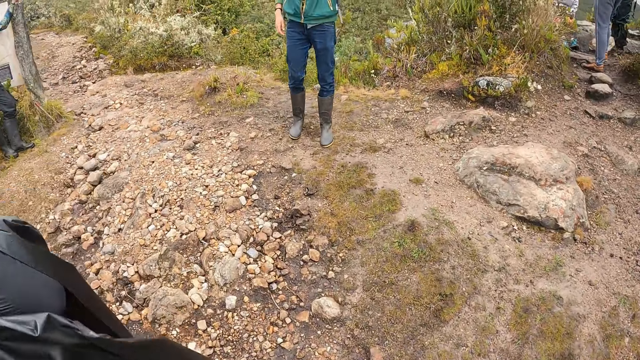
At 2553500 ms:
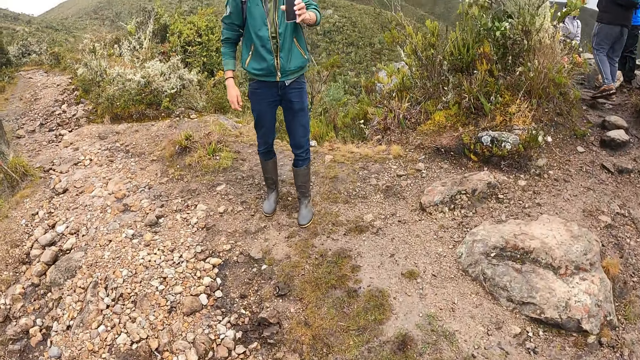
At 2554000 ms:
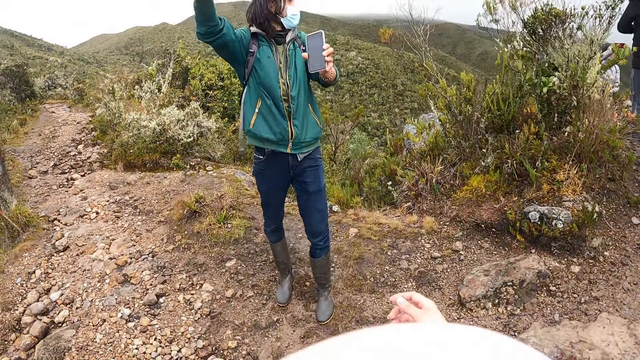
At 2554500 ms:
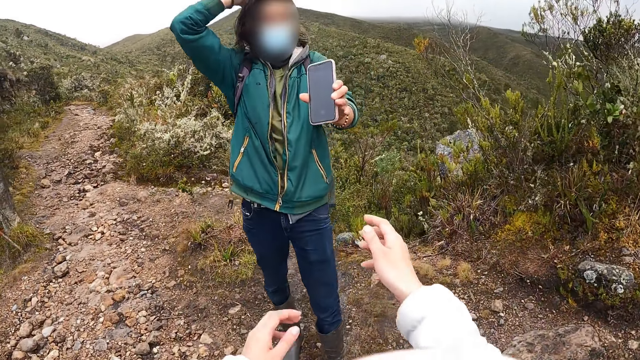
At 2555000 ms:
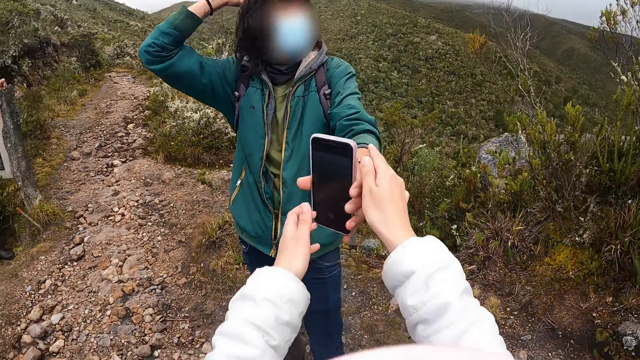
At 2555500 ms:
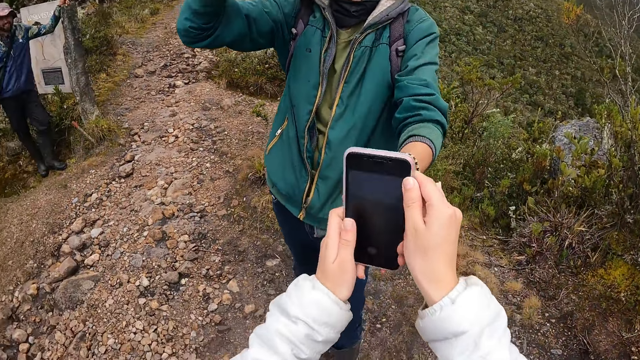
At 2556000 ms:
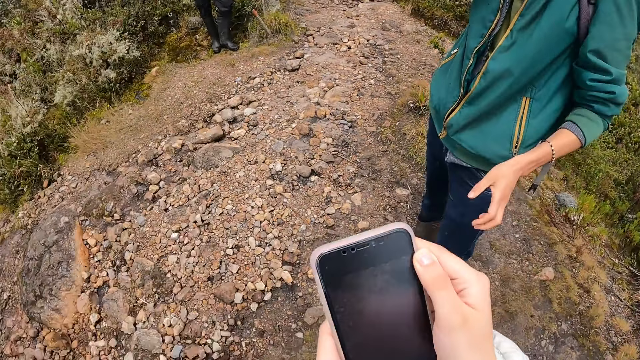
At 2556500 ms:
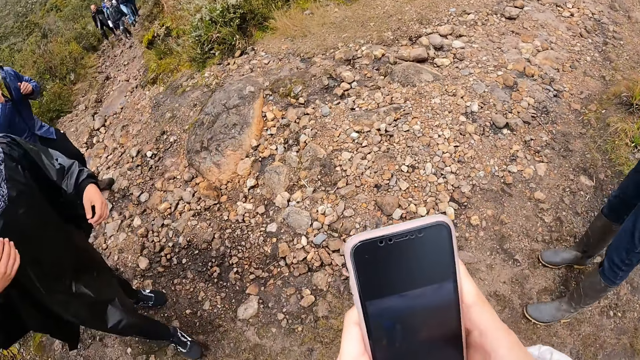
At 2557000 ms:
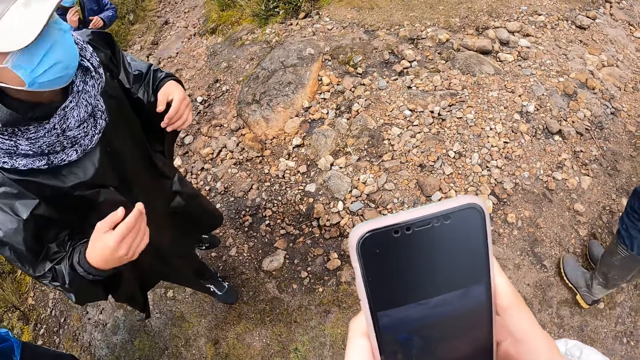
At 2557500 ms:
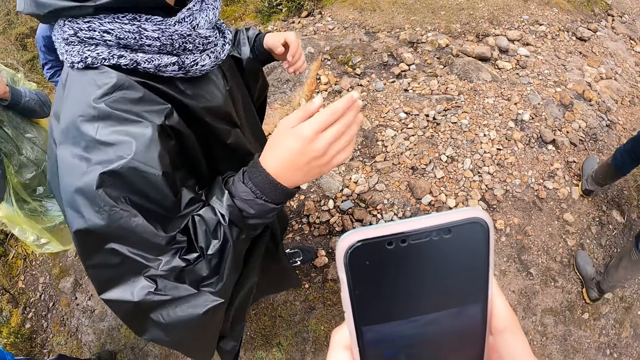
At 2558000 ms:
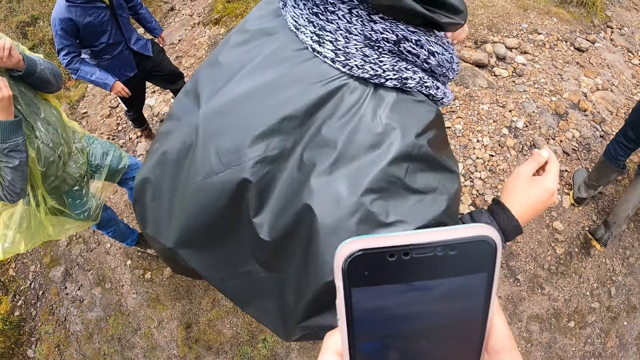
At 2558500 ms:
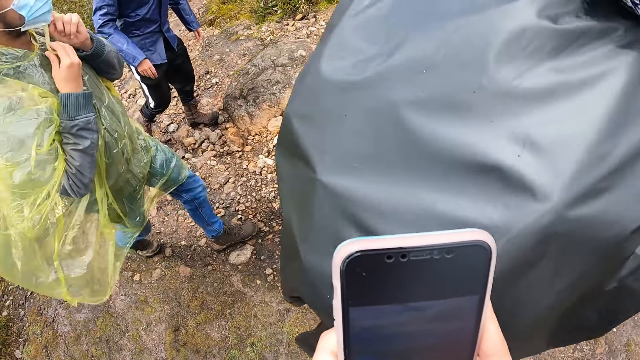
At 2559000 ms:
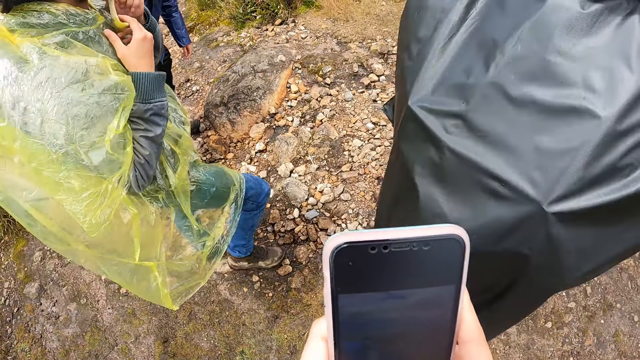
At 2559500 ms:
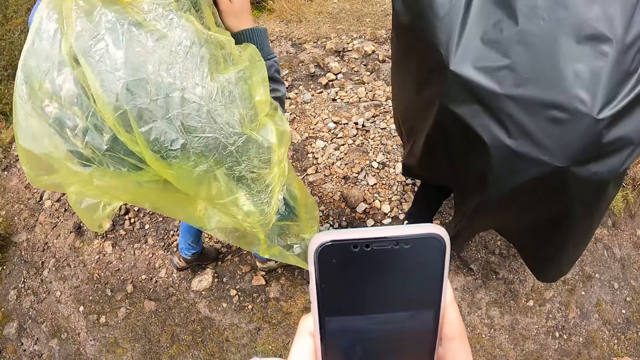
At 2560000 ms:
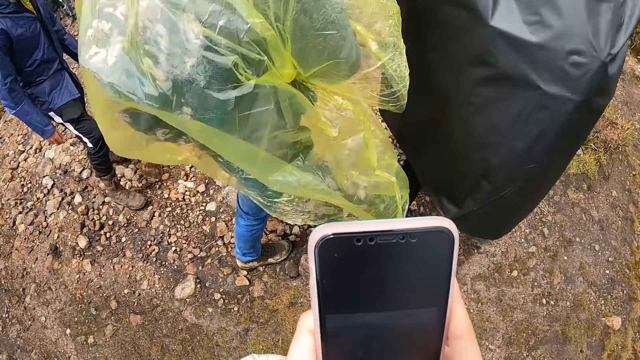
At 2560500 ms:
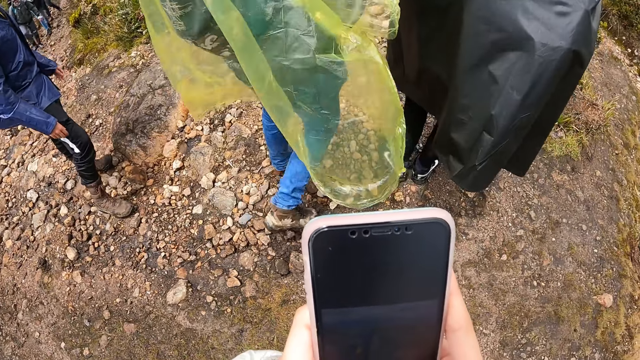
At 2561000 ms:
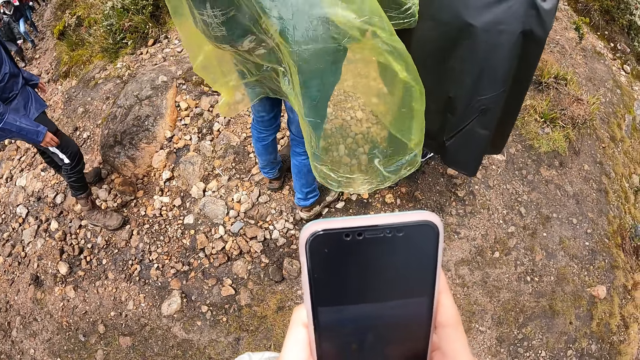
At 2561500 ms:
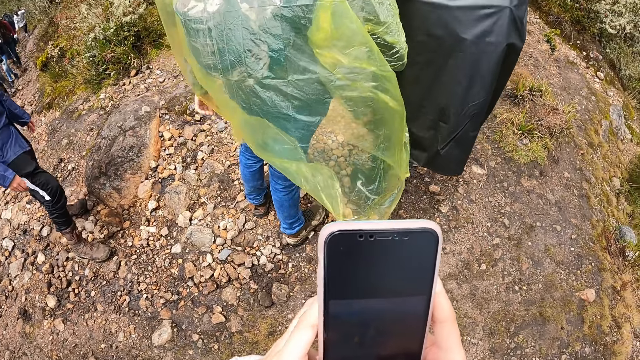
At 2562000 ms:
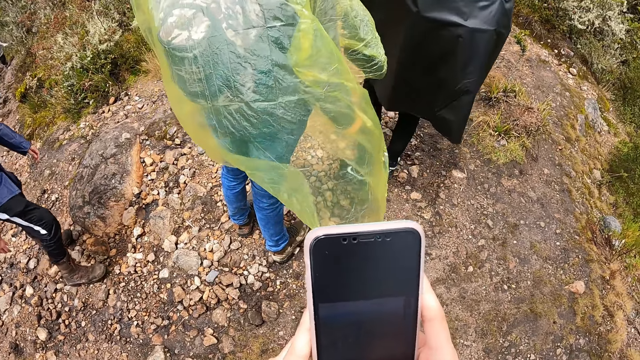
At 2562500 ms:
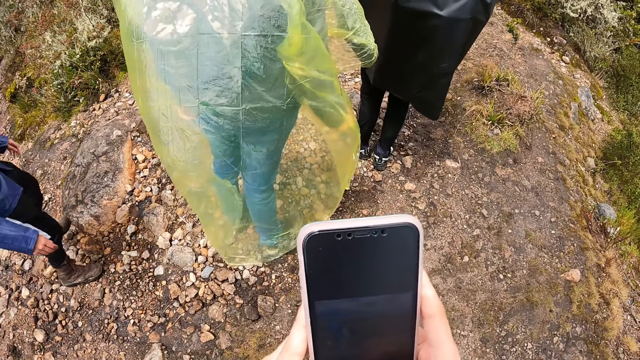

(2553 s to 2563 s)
The camera wearer walks on the hills. They collect the phone from a man with both hands. They operate the phone with both hands. They press the phone.

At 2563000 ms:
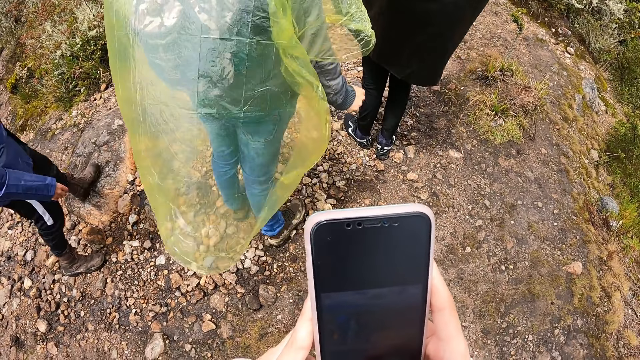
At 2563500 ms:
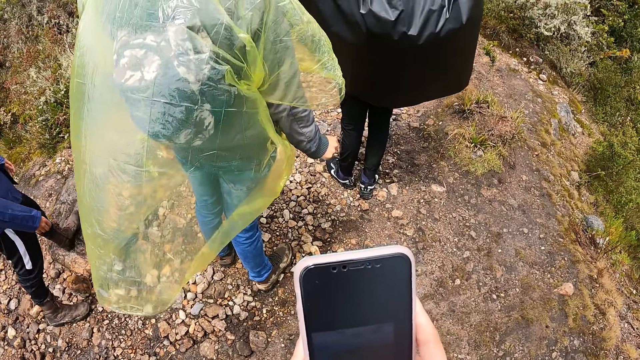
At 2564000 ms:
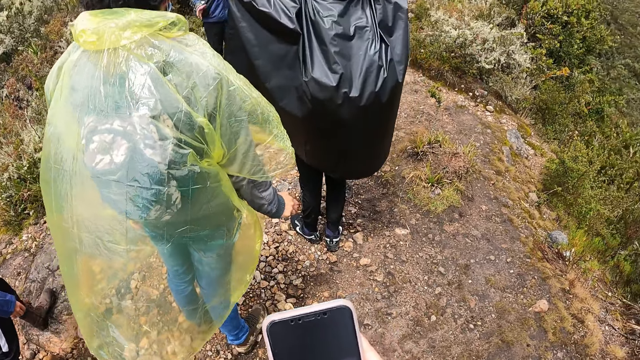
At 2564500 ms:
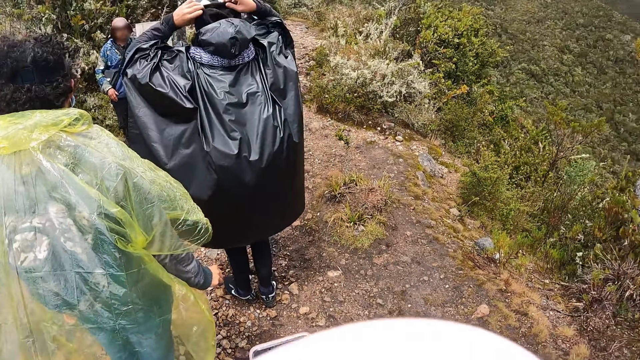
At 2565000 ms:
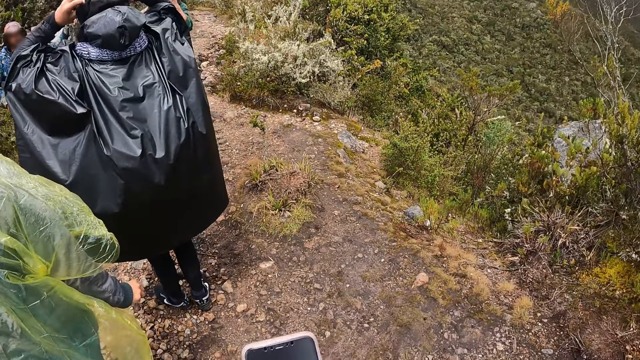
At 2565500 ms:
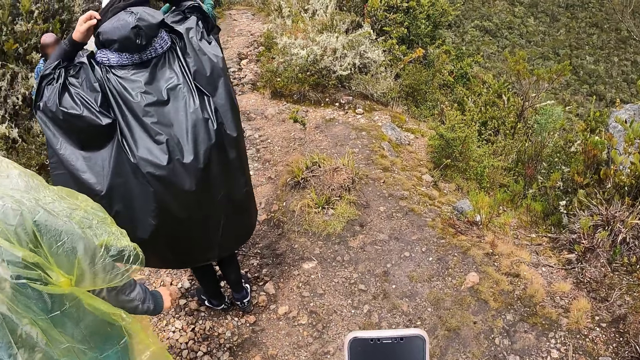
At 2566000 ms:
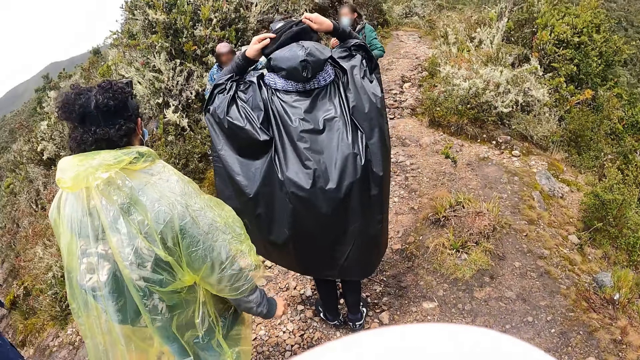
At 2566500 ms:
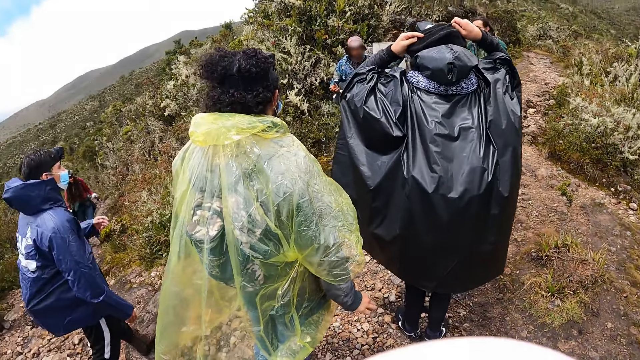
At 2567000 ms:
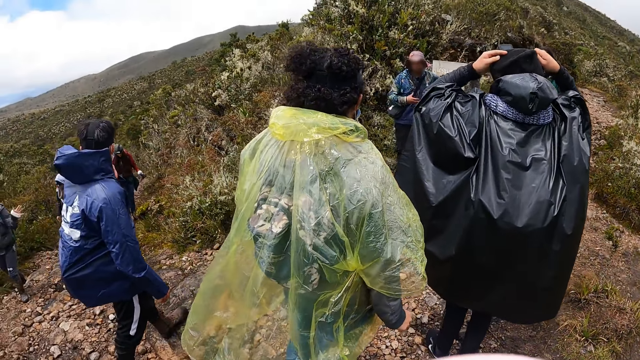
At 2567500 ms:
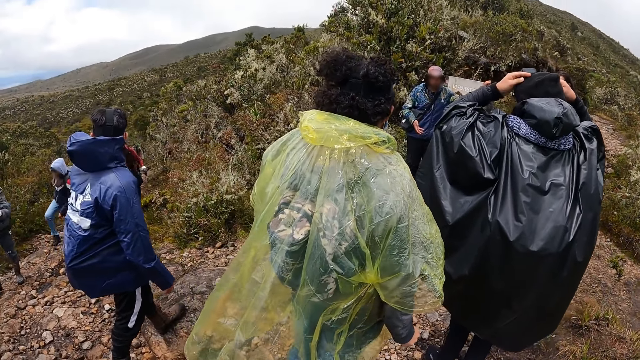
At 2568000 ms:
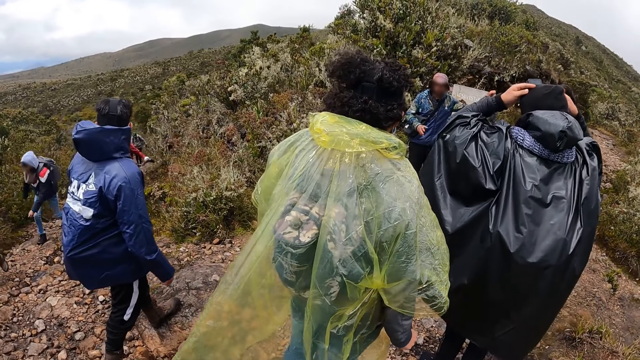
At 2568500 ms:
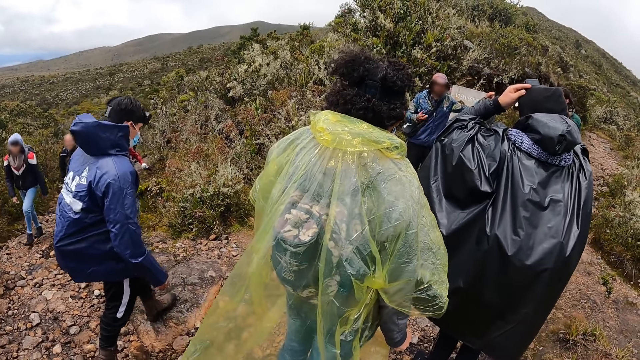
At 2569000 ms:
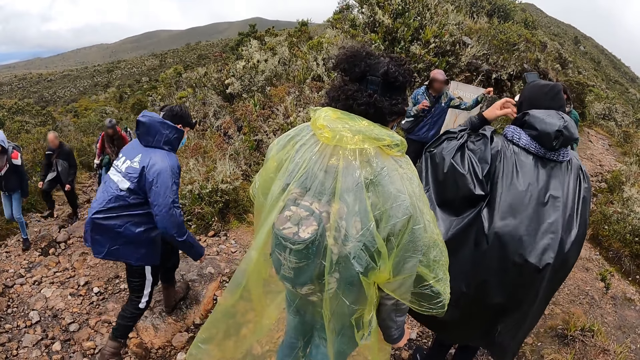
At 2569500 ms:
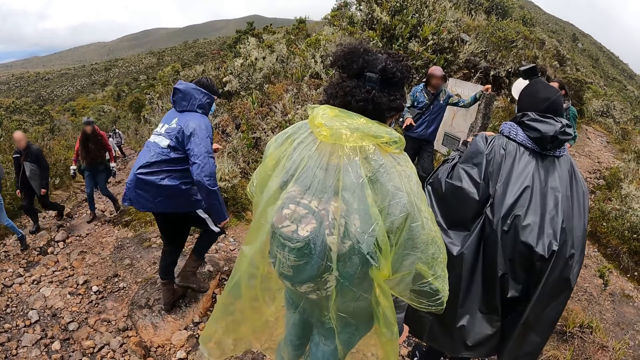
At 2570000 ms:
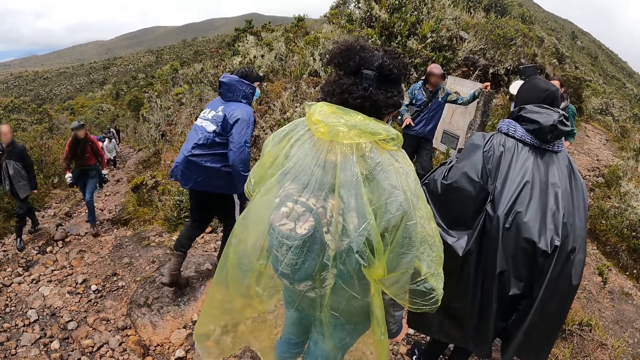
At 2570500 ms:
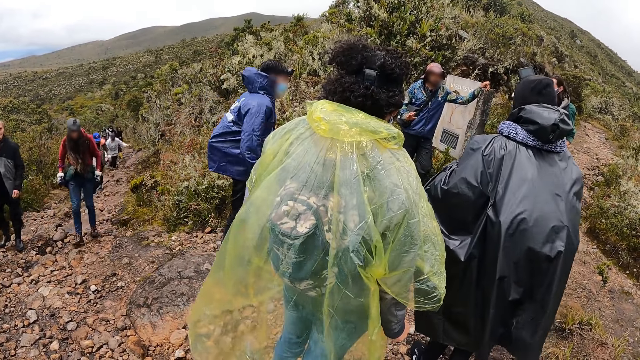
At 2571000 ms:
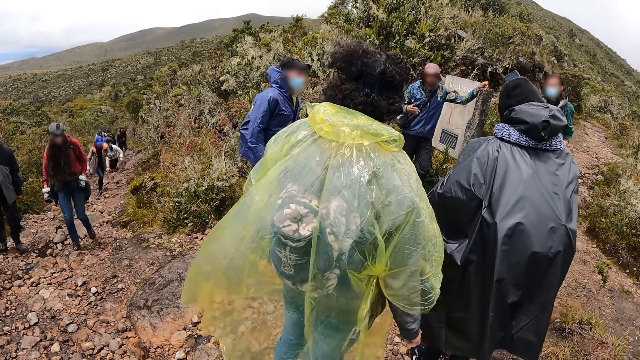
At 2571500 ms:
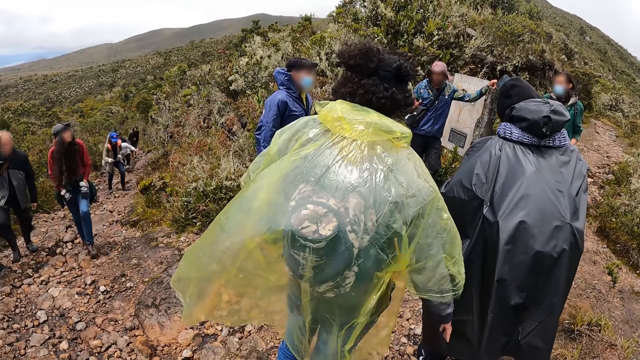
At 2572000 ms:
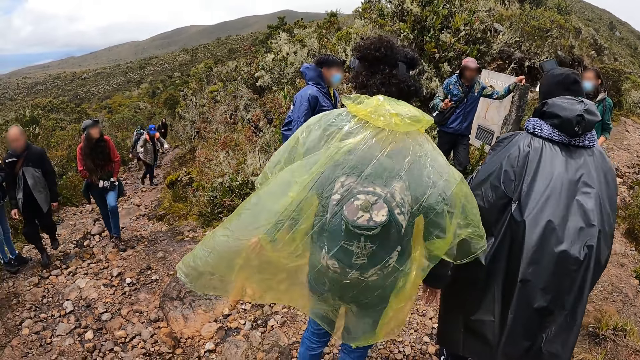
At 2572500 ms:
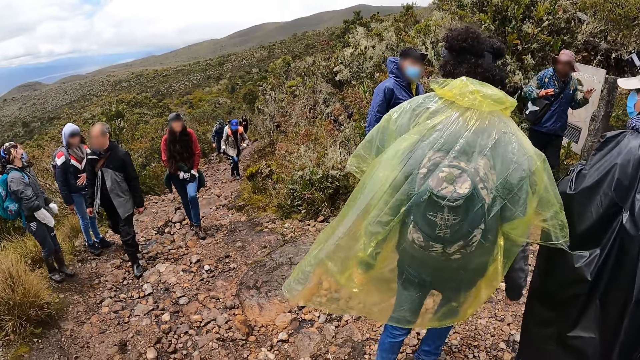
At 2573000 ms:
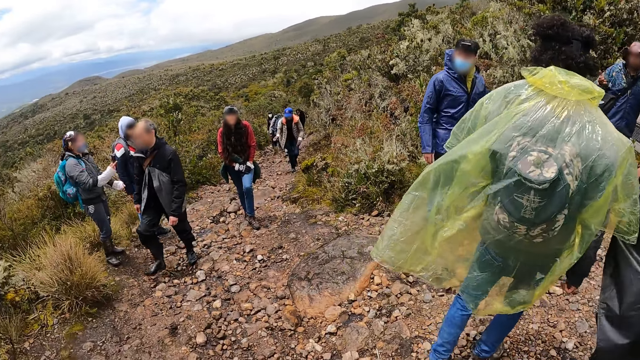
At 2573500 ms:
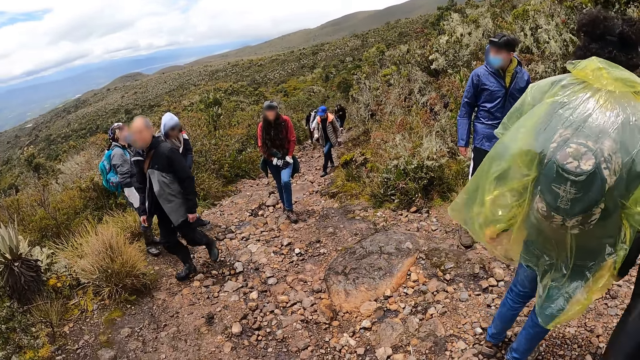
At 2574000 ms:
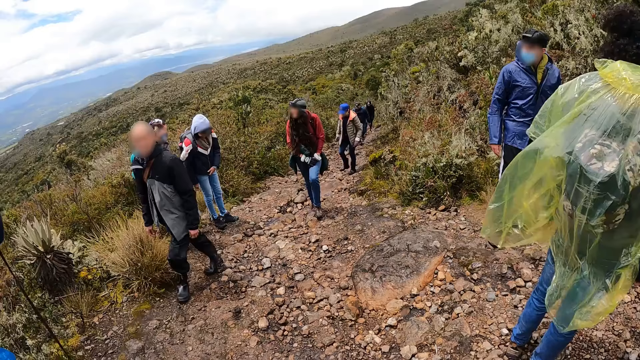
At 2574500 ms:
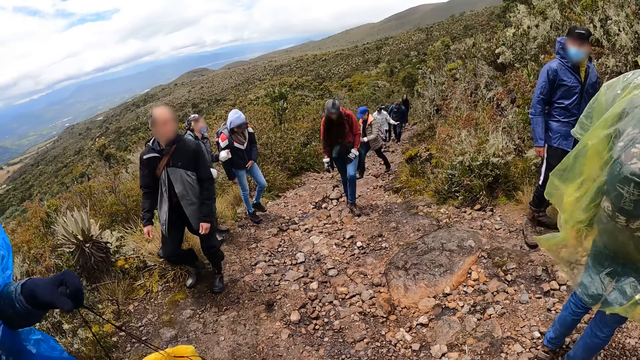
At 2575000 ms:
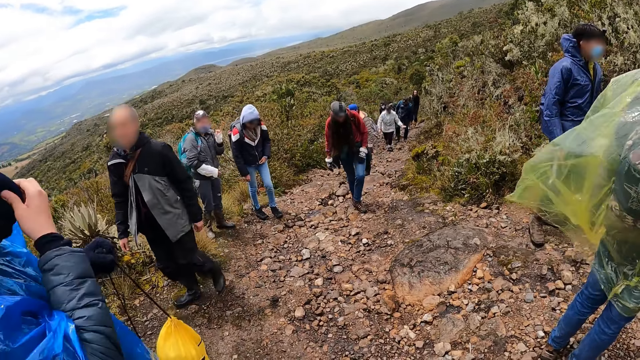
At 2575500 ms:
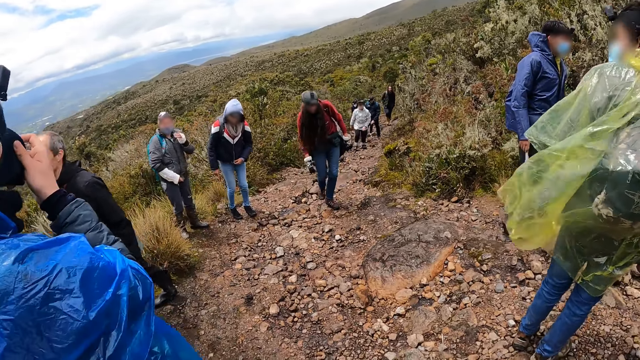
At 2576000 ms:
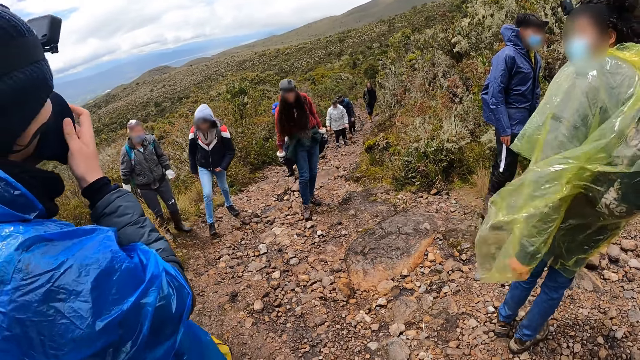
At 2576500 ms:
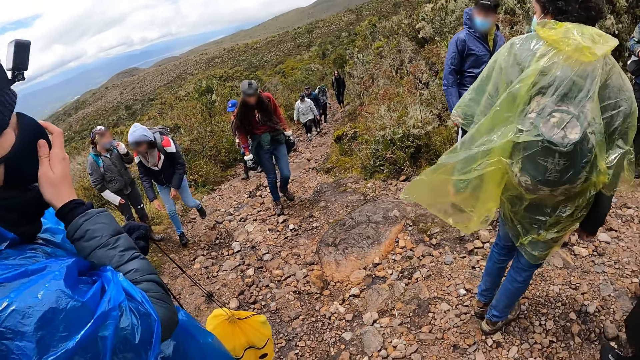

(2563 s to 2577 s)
A man adjusts a head warmer on his head with both hands. Another man touches his nose mask with his left hand. Another man interacts with yet another man. The camera wearer stands on the hills. Another man adjusts his nose mask with his right hand.
